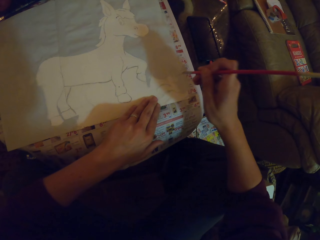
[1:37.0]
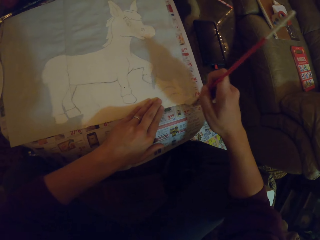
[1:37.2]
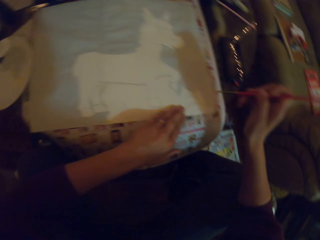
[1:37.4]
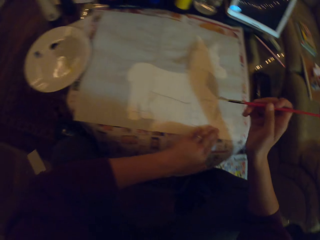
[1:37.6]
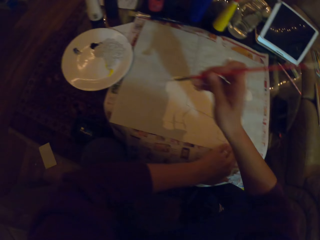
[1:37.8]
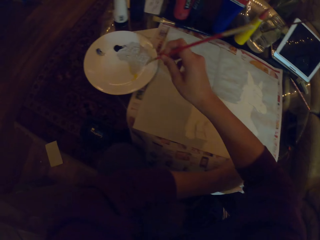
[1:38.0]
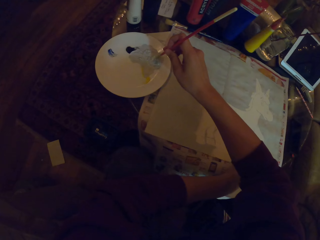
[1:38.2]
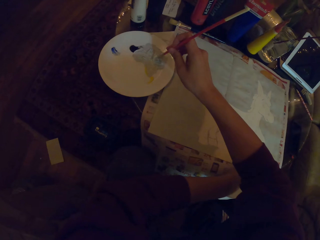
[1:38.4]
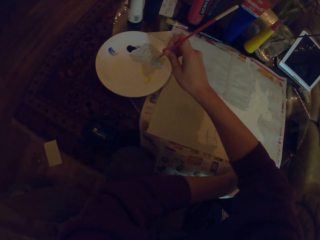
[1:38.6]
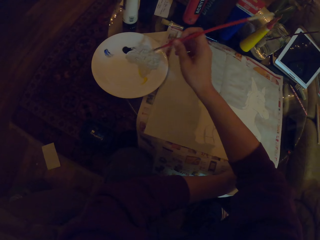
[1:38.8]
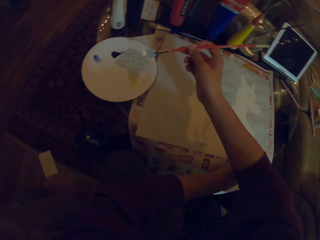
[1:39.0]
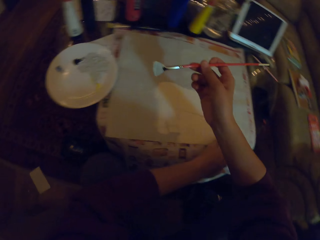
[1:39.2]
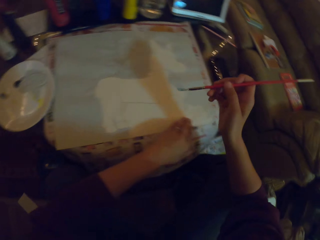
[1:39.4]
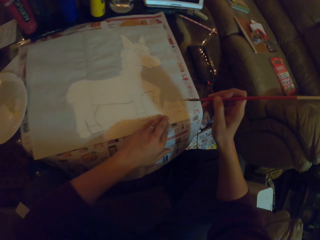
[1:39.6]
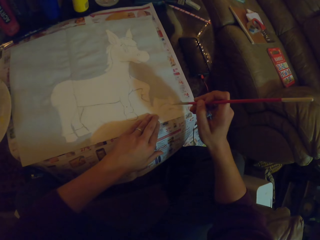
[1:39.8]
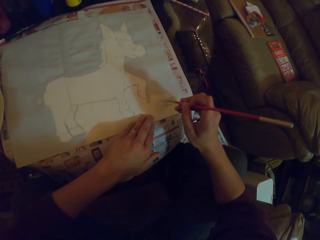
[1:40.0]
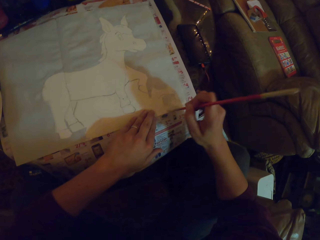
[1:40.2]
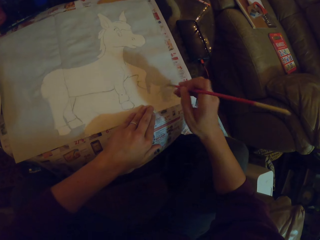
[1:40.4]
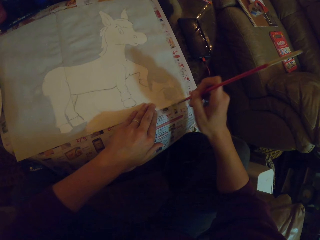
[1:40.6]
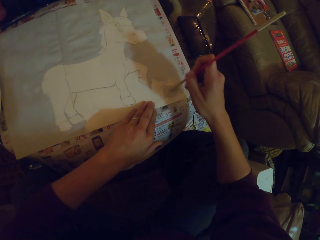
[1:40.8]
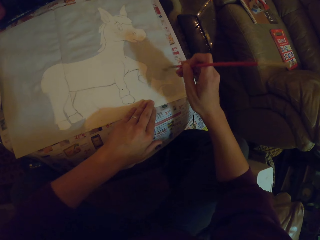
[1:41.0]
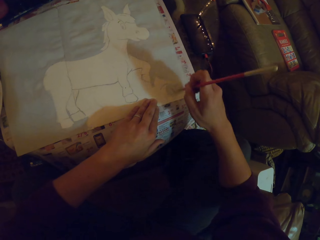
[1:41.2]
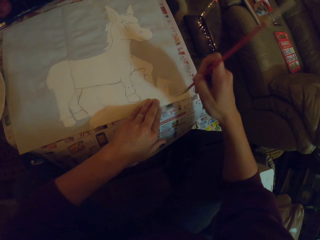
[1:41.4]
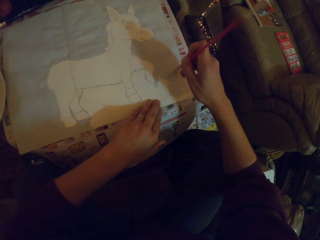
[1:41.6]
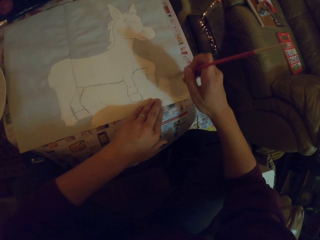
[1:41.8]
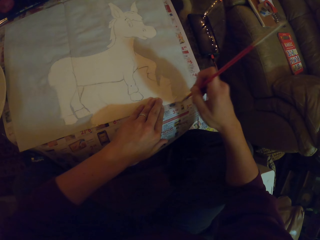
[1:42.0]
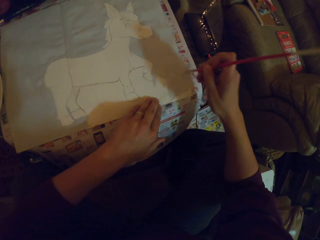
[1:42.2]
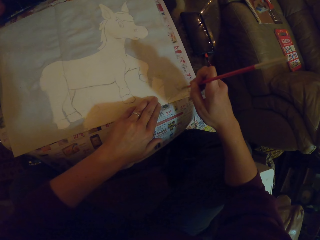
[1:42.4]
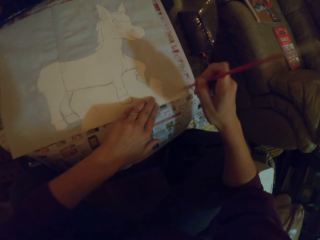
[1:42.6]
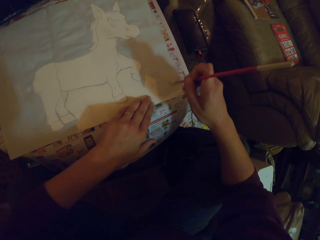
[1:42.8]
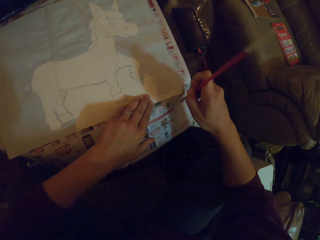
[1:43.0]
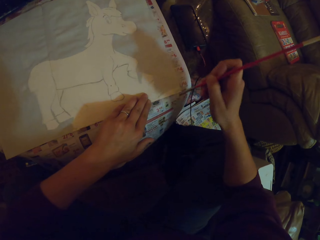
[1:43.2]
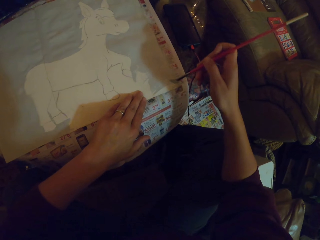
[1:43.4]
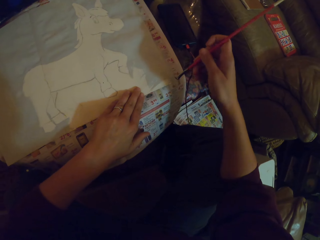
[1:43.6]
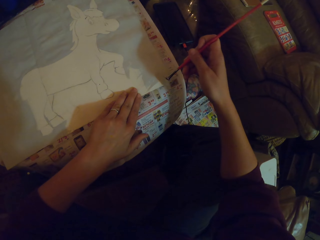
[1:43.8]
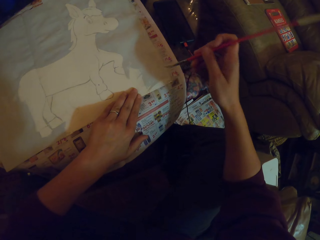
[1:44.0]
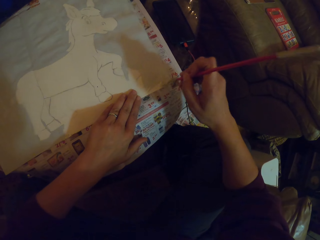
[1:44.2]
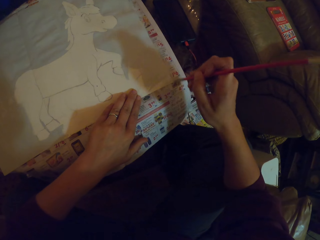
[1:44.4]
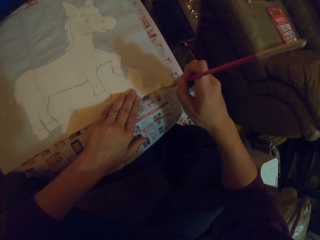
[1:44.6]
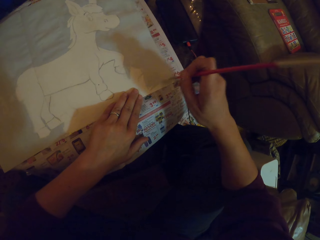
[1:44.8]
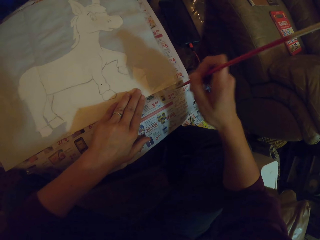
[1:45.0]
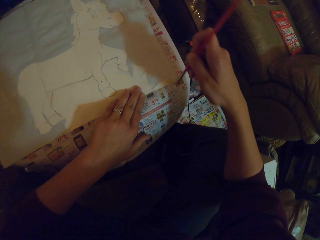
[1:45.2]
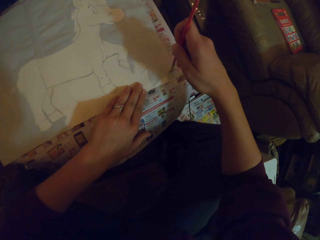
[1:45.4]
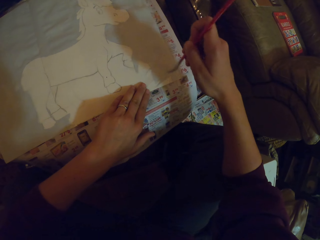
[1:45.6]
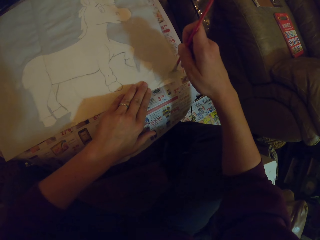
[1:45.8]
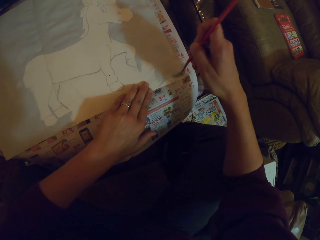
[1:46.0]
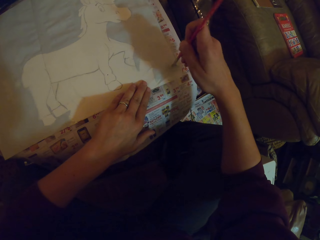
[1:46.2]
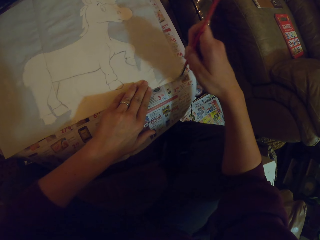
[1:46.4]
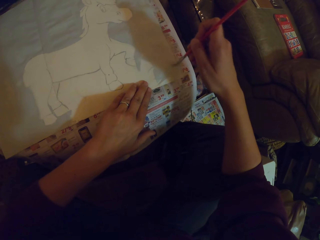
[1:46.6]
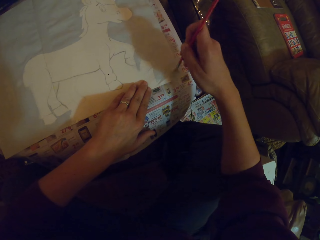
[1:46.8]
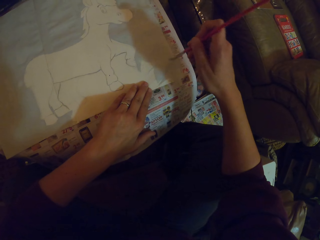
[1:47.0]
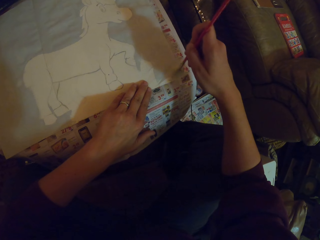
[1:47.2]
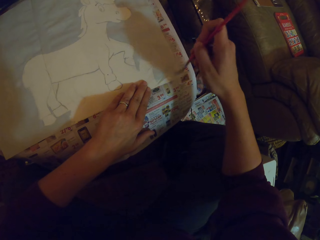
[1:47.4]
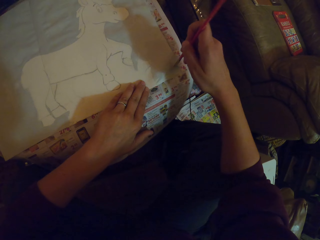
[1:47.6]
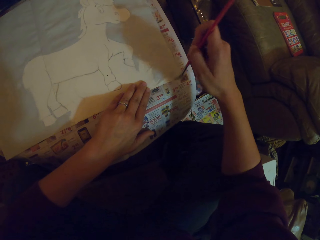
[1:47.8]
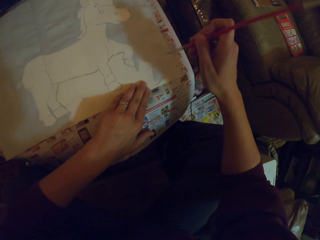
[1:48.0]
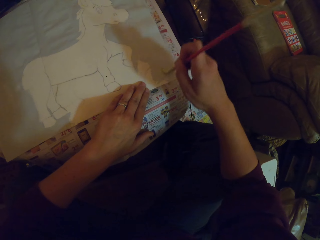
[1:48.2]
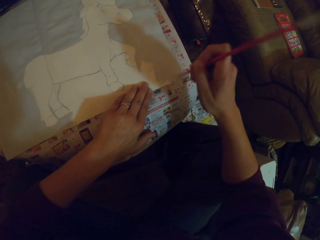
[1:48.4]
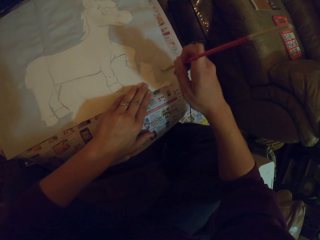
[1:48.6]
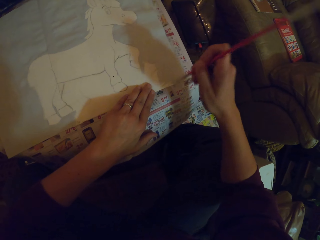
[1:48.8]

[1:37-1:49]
The camera wearer takes the paint on the plate with the paint brush. They paint on the paper with the paint brush.

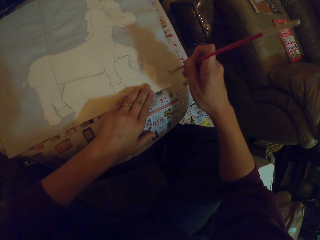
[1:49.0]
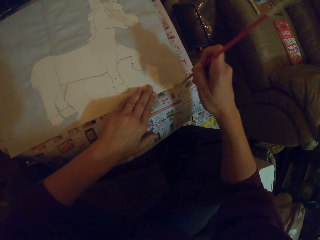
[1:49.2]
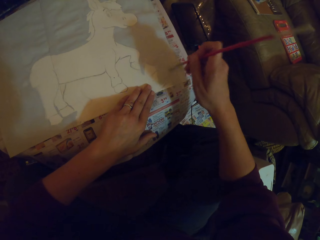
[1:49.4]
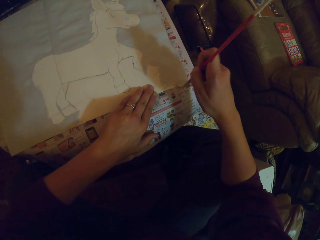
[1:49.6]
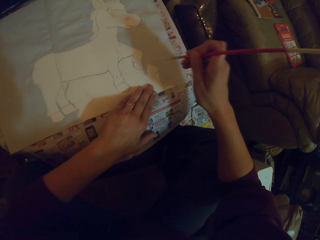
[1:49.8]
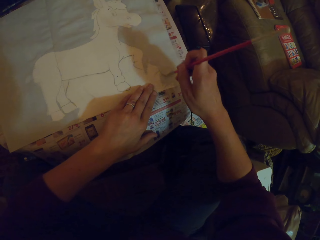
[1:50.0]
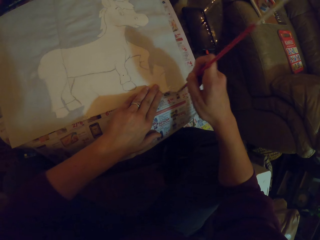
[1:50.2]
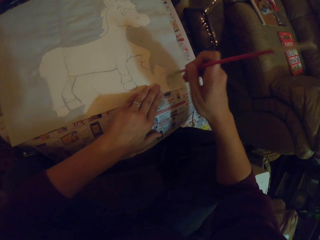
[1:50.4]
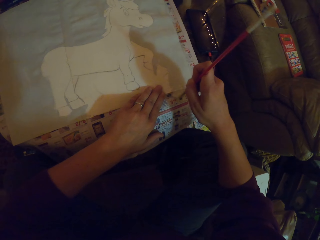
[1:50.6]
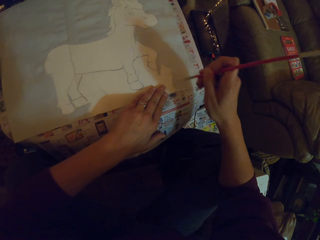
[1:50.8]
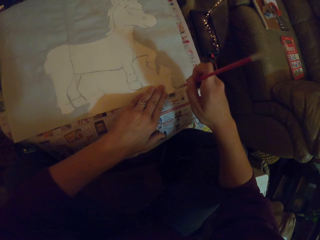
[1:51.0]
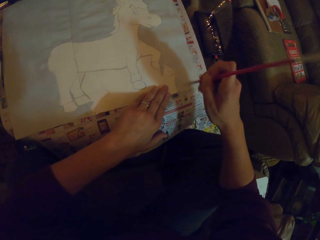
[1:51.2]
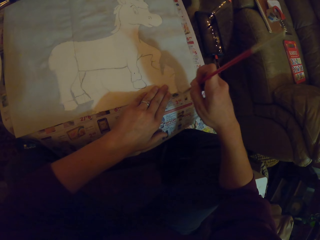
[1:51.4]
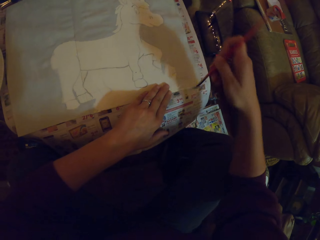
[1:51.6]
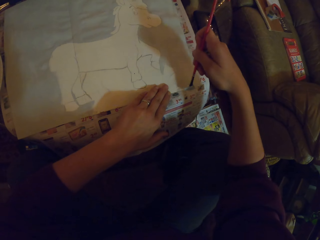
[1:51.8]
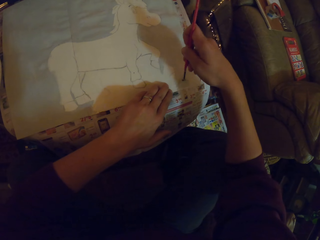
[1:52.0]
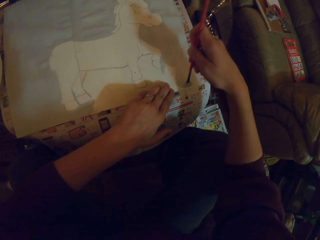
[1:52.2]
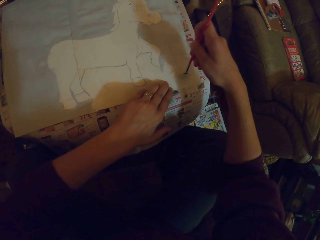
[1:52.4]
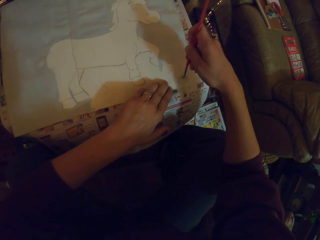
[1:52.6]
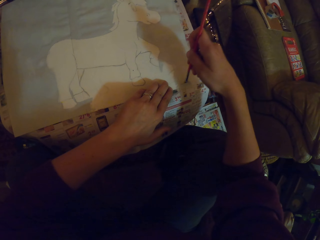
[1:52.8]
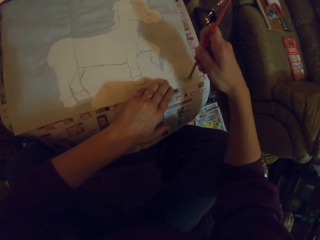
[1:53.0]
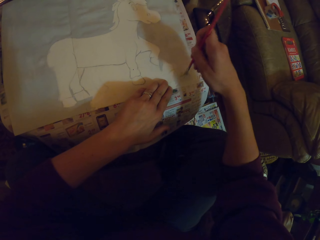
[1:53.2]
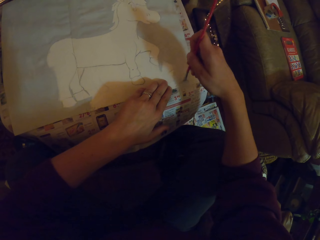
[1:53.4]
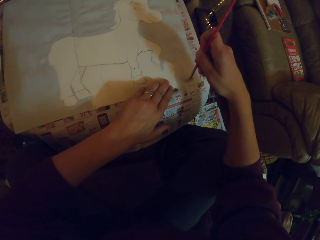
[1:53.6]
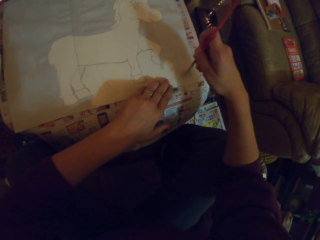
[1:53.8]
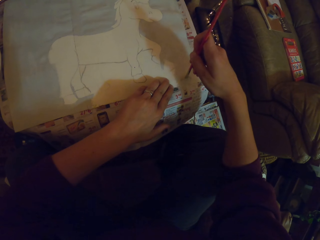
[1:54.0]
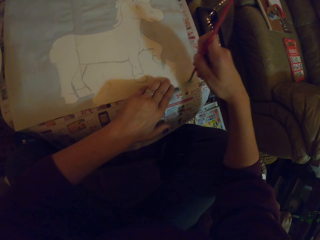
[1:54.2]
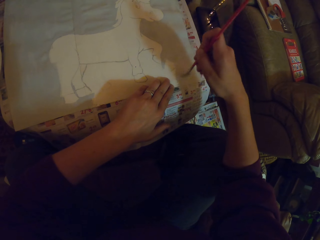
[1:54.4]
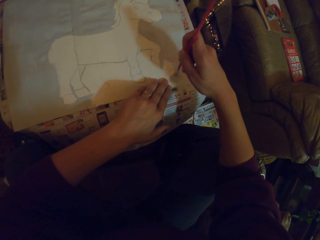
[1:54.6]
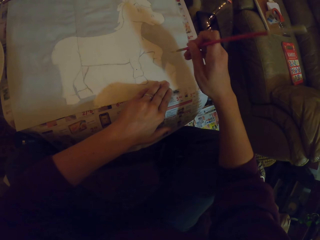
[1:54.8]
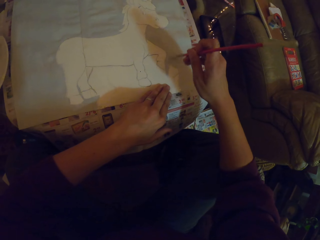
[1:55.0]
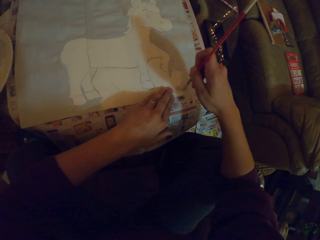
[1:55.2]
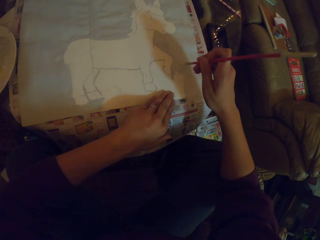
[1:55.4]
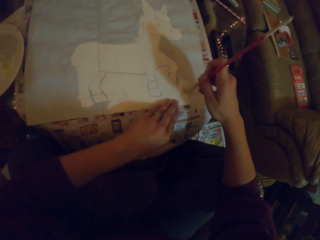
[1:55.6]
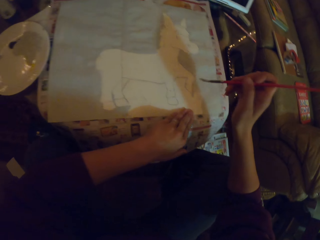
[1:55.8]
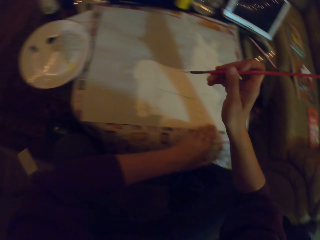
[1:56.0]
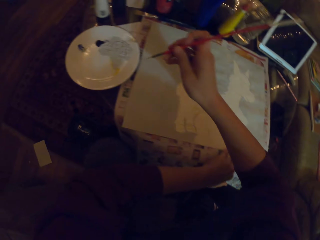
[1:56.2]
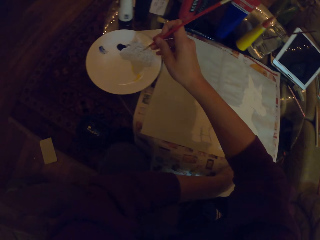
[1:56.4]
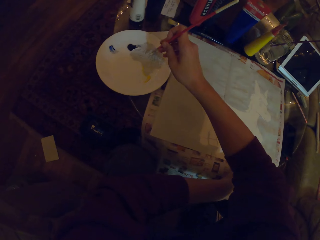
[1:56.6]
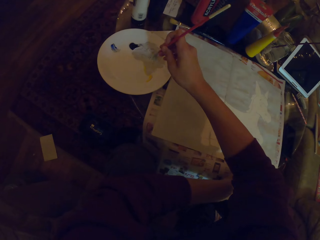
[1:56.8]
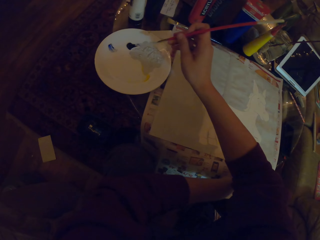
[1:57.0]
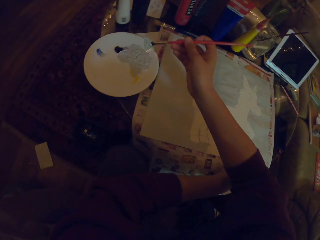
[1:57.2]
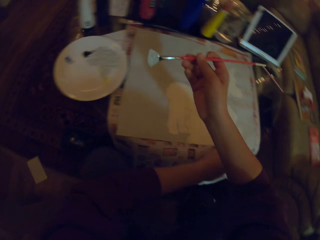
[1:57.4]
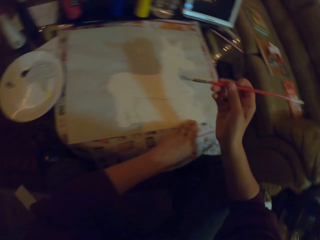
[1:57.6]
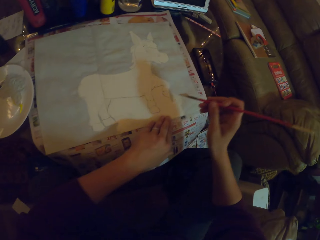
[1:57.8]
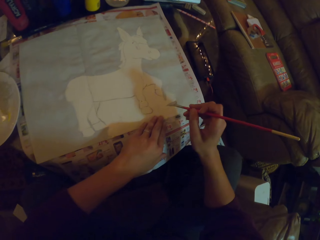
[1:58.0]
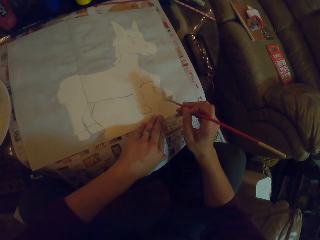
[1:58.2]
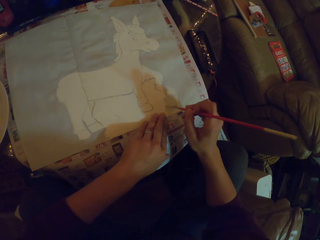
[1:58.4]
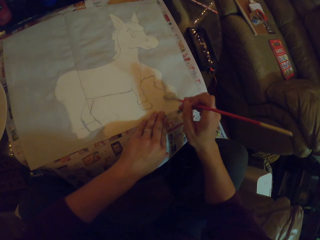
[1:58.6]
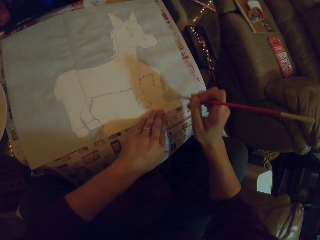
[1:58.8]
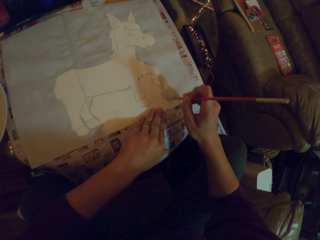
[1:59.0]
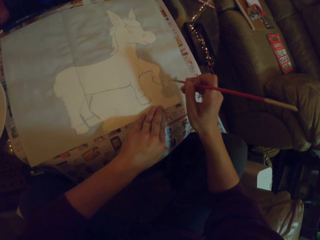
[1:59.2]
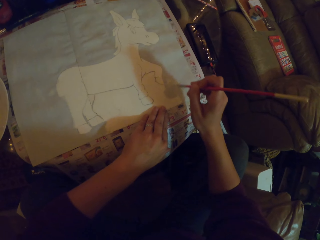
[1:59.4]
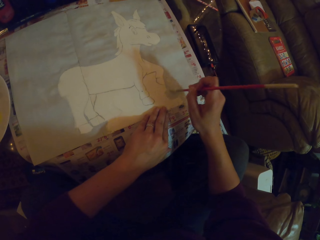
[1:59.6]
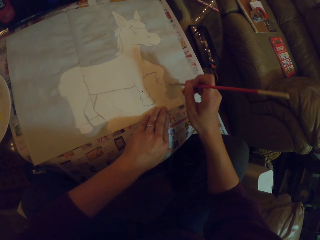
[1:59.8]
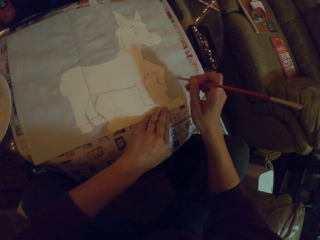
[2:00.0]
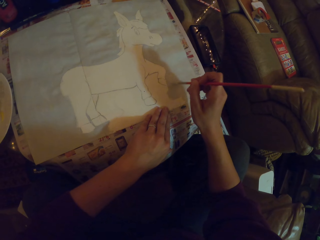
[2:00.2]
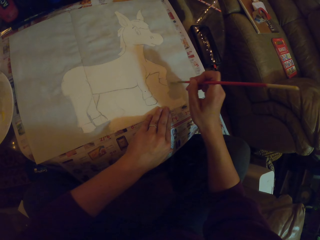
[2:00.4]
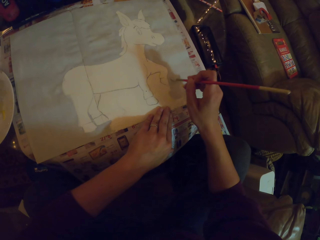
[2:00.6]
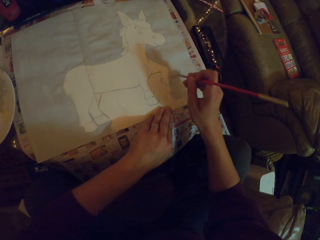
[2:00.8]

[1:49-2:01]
The camera wearer puts the brush in the paint. They take the paint on the plate with the paint brush. They paint on the paper with the paint brush.
